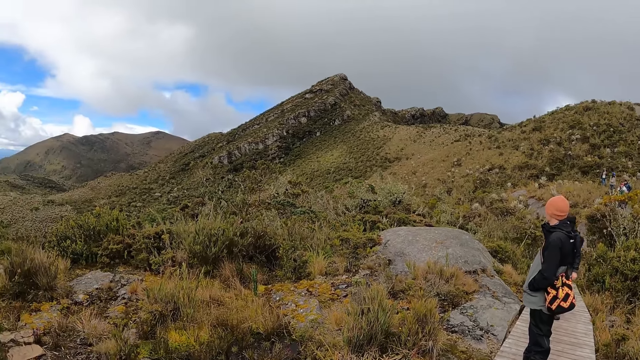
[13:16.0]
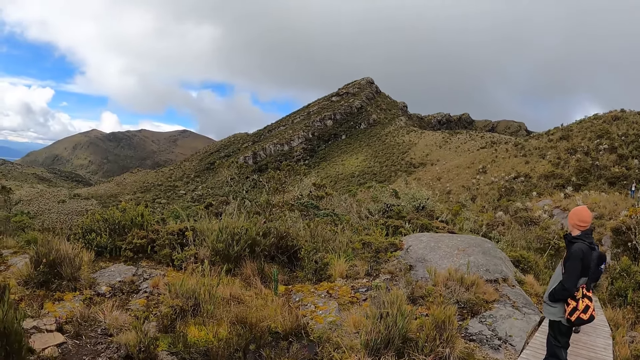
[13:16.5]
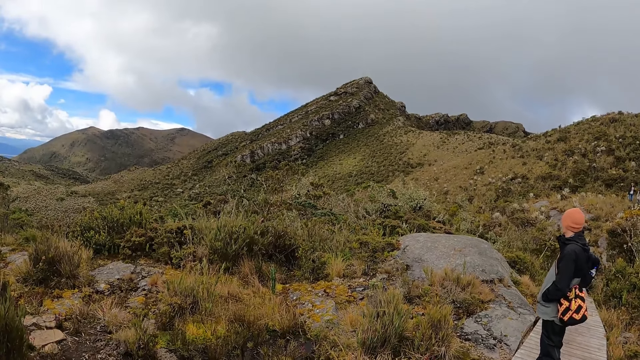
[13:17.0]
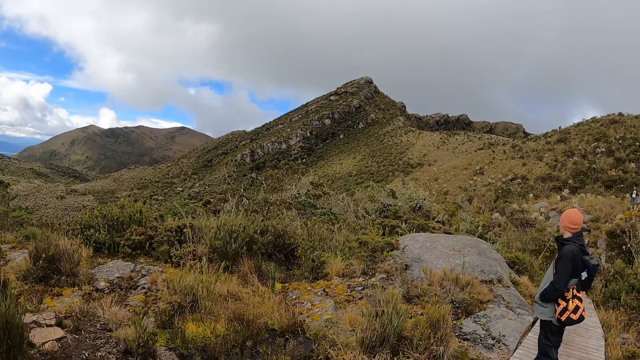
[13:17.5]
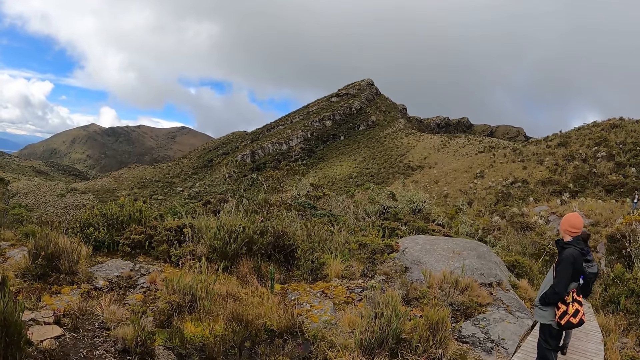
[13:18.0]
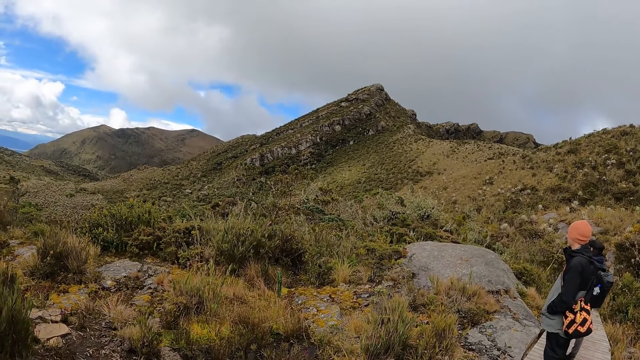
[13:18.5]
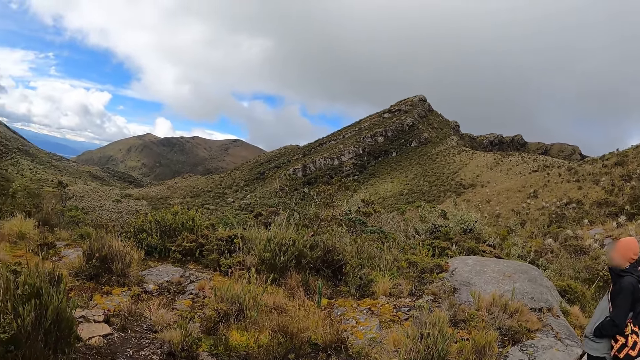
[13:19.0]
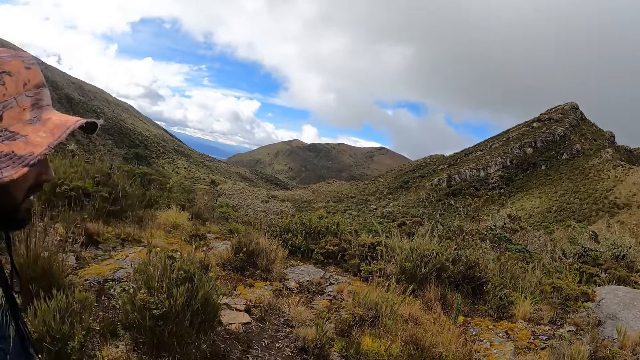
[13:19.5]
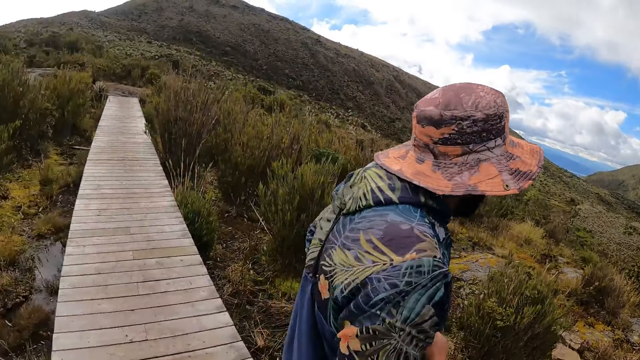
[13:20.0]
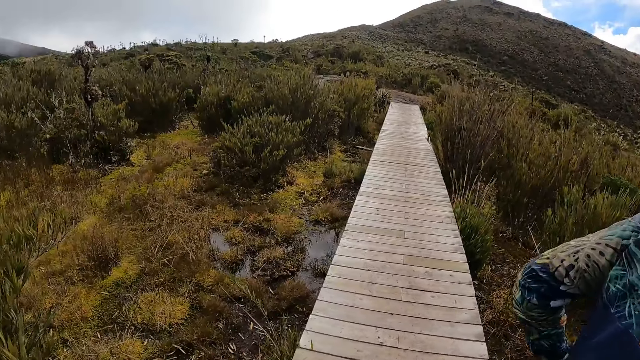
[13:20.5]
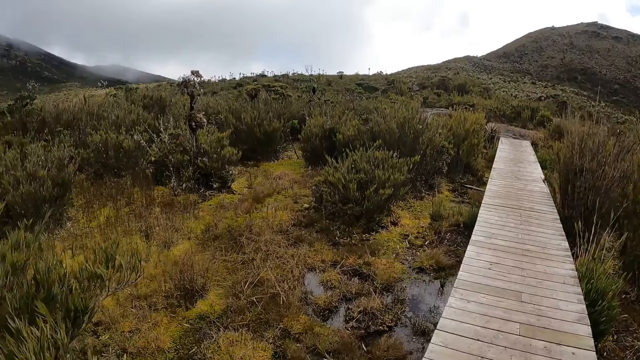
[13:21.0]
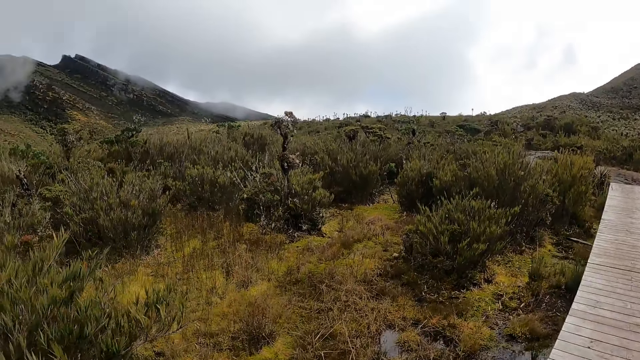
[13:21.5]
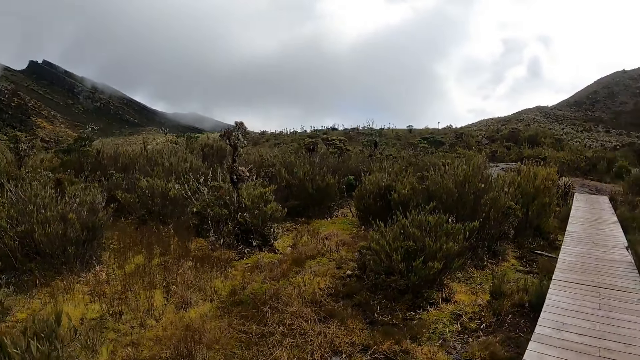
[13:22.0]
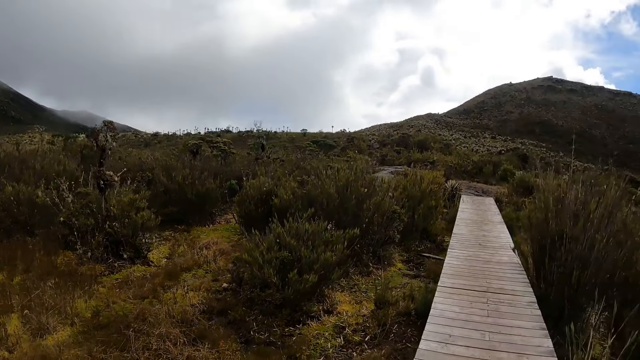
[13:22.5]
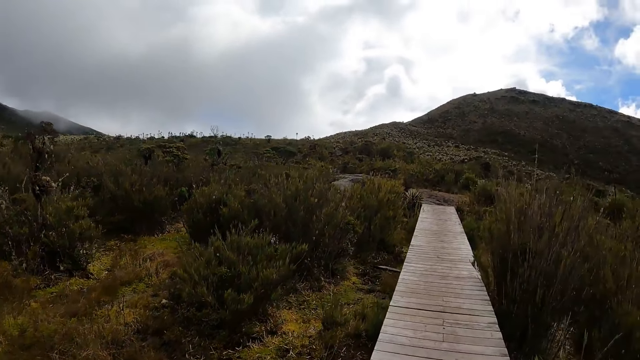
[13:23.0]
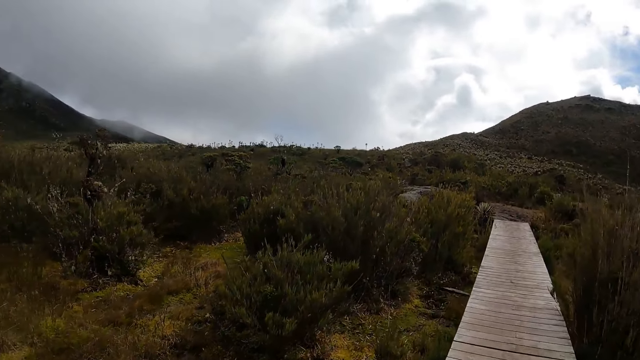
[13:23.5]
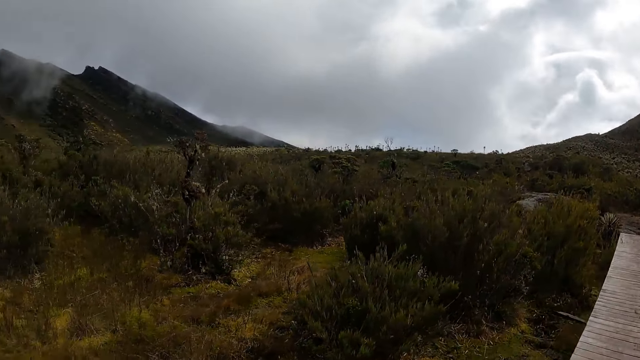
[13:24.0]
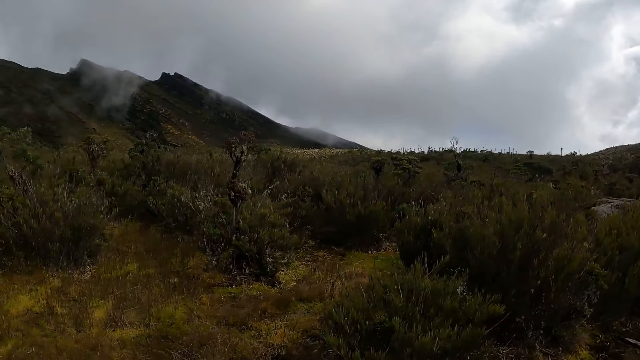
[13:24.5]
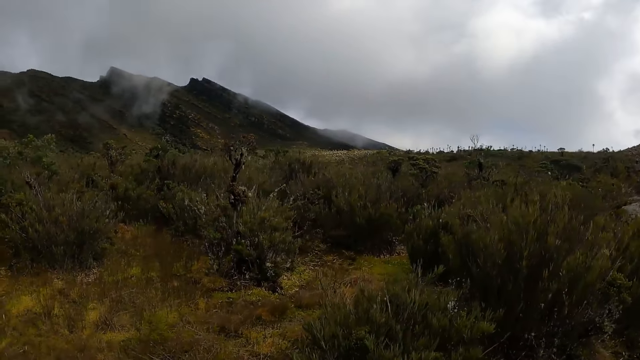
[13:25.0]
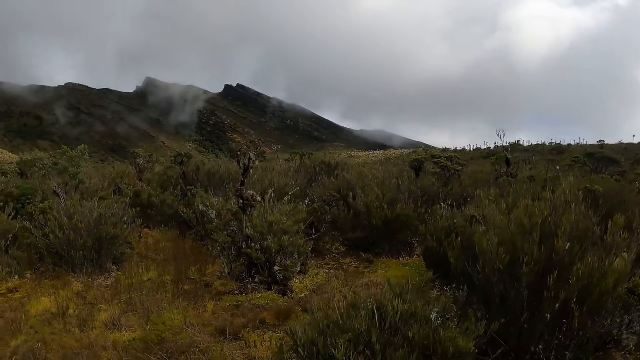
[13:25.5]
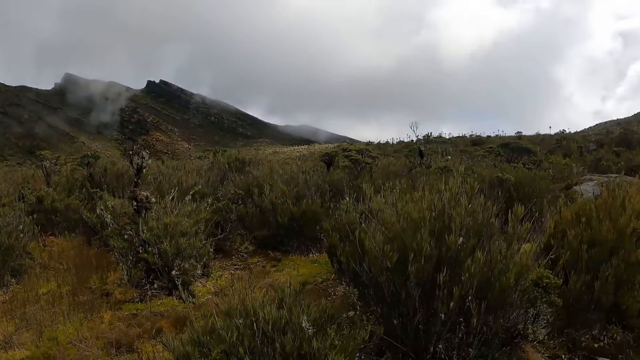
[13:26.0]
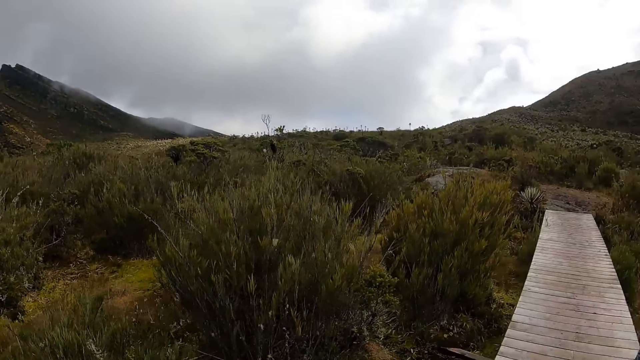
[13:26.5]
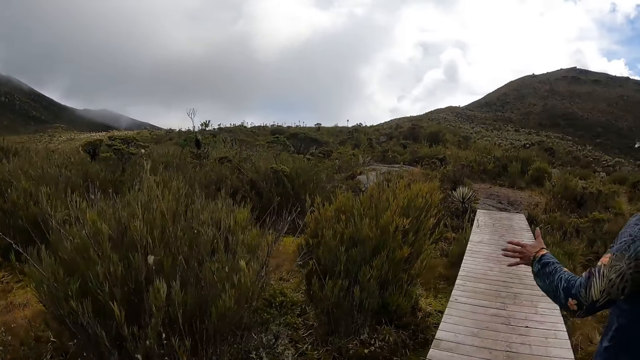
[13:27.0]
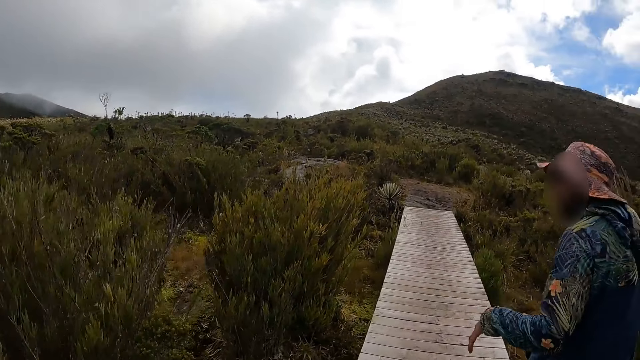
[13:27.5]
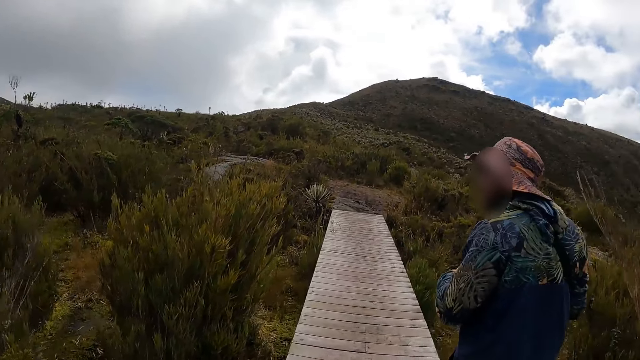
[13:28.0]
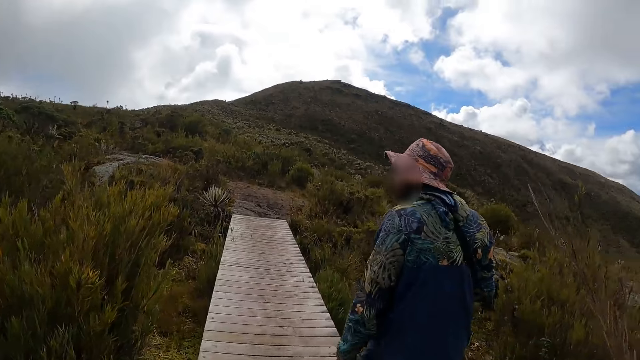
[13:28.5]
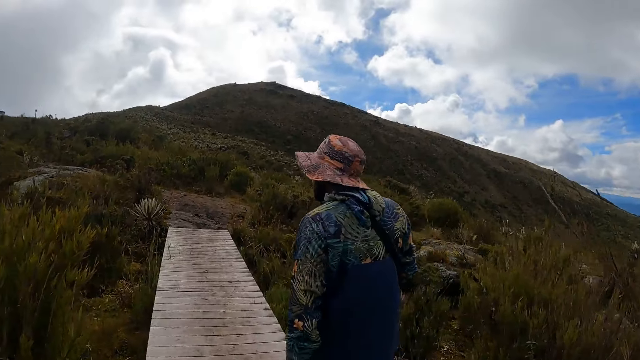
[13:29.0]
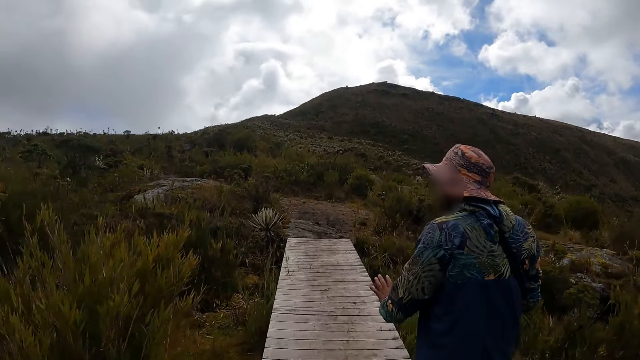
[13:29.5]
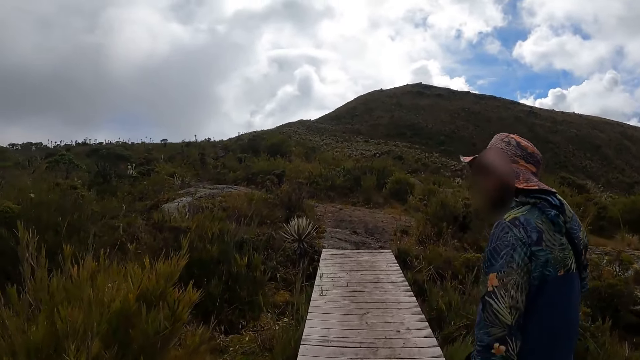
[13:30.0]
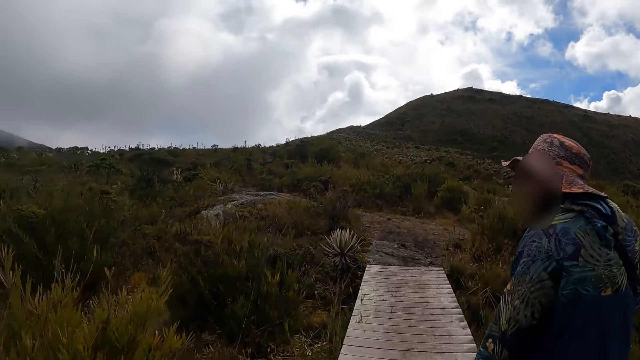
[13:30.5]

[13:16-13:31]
The camera wearer looks at the hills. They look at the wooden bridge. They look at the smoke from the hills. They look at a person.

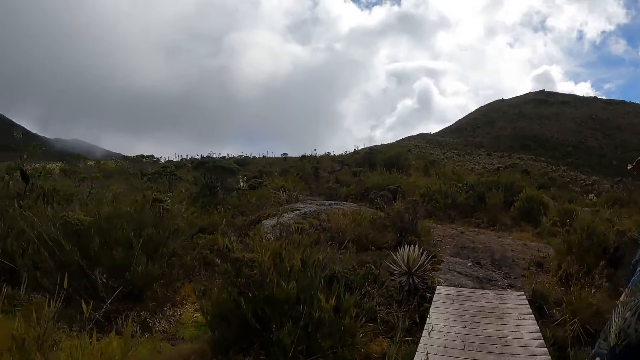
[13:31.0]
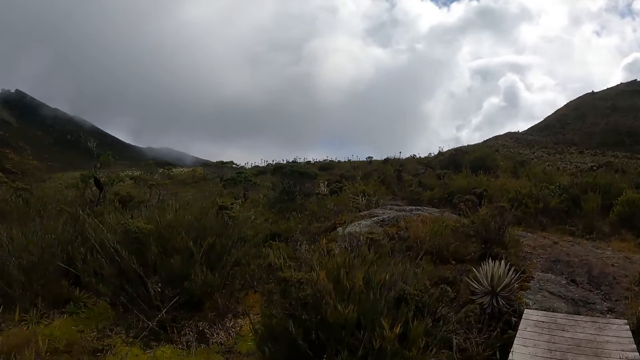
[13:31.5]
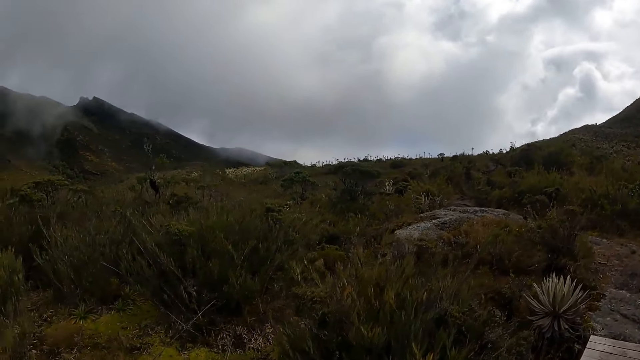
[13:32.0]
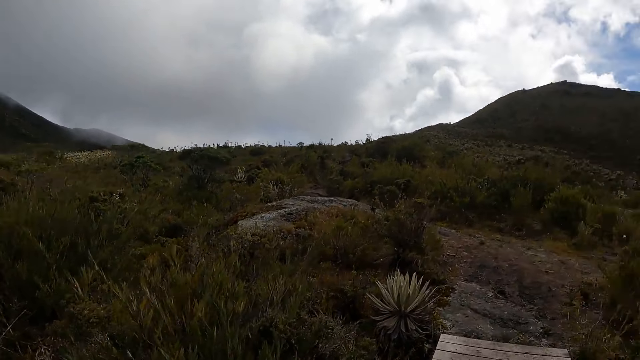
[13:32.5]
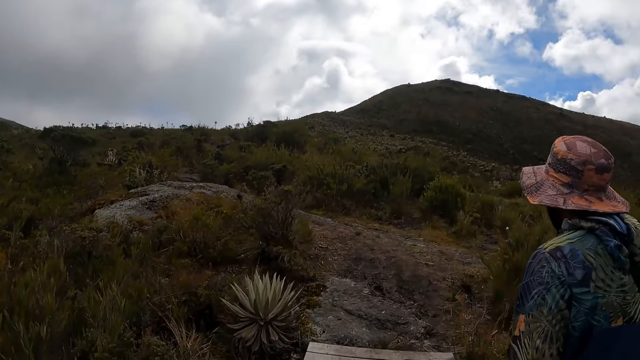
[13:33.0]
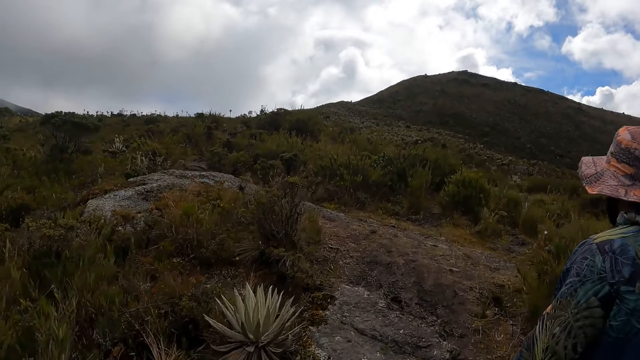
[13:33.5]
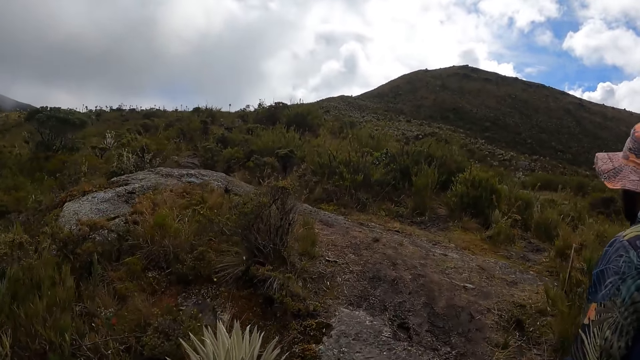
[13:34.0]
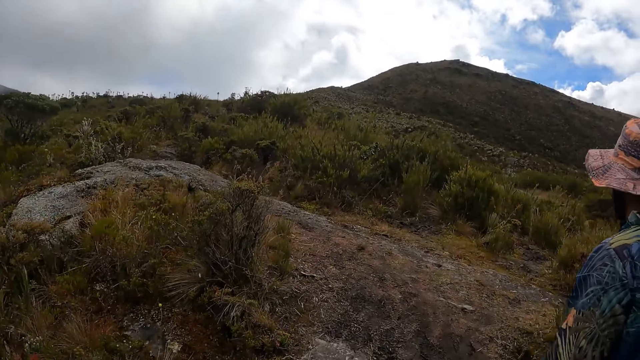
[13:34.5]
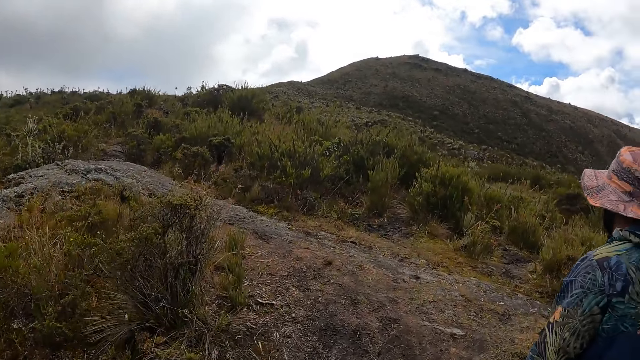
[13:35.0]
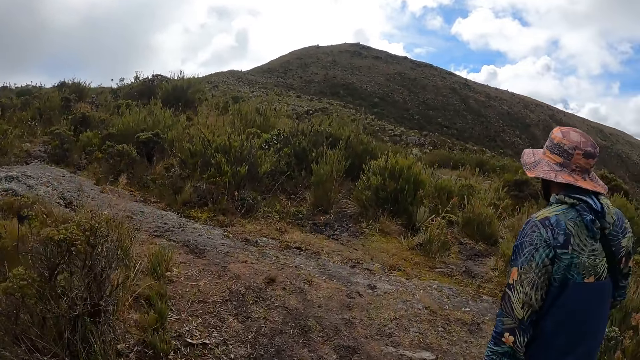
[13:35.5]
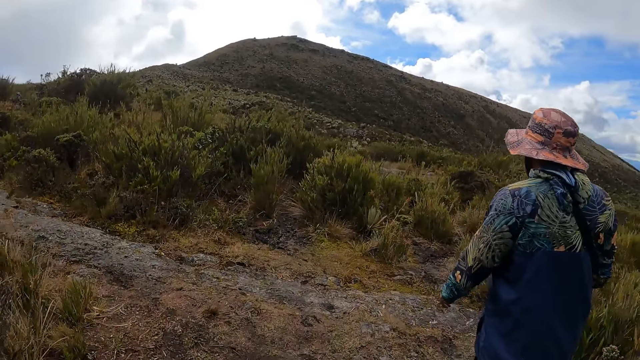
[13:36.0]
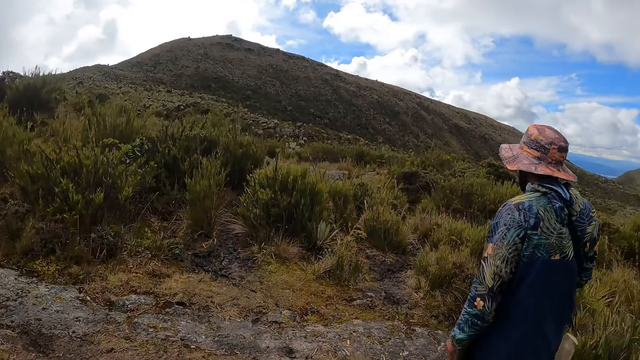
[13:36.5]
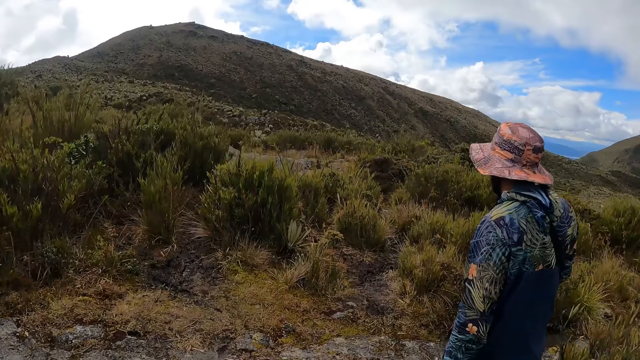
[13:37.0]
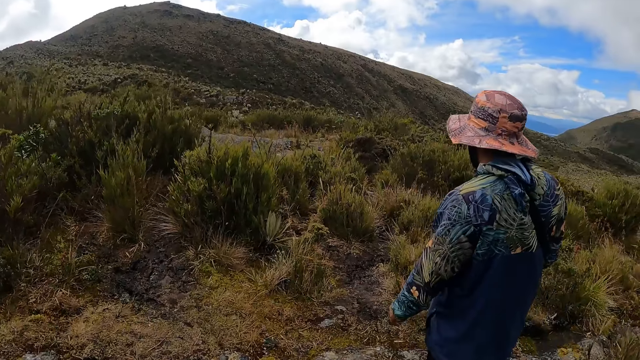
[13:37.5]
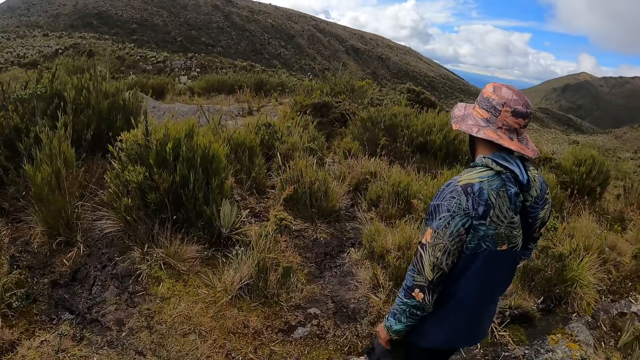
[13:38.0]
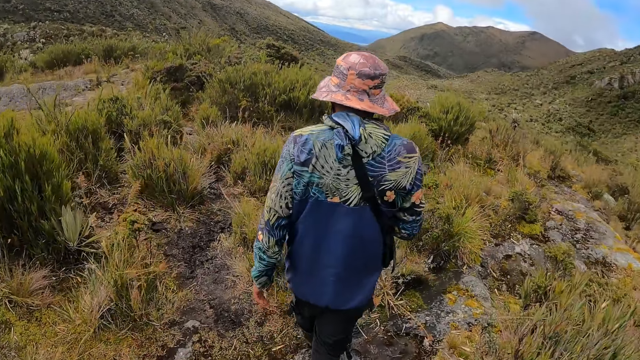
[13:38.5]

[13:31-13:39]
The camera wearer looks at the rock. They look at a person.
